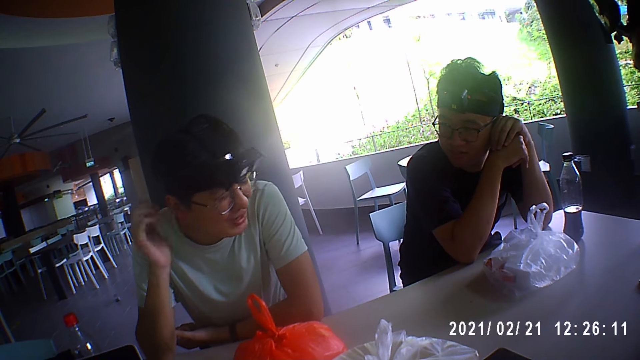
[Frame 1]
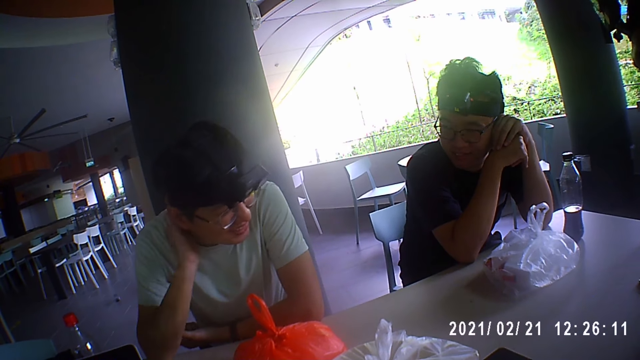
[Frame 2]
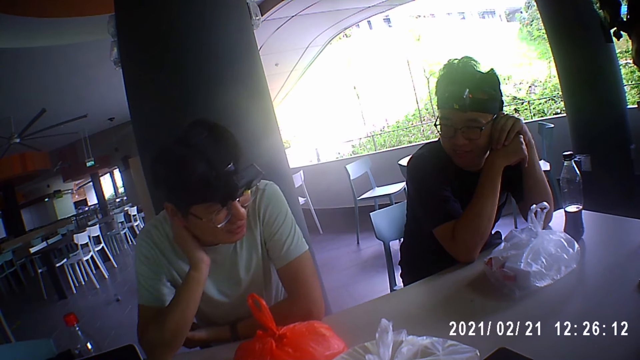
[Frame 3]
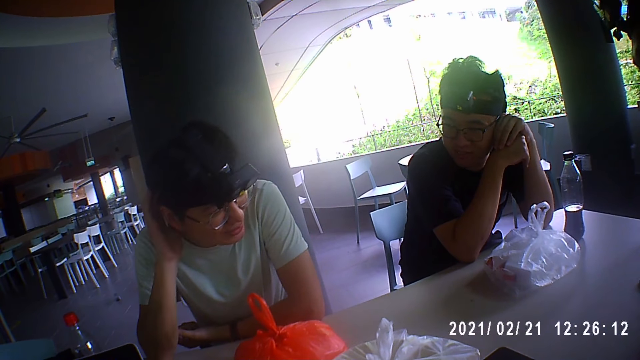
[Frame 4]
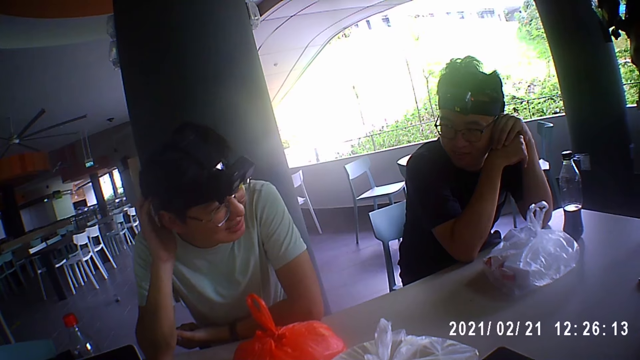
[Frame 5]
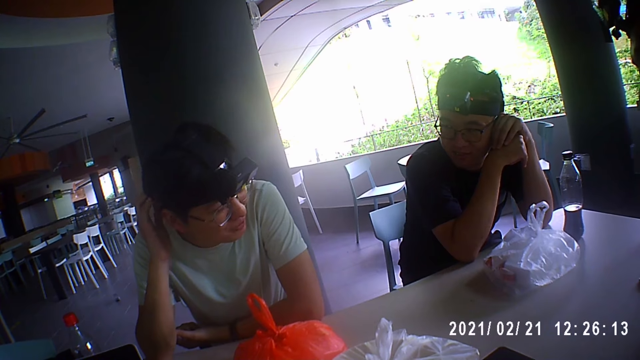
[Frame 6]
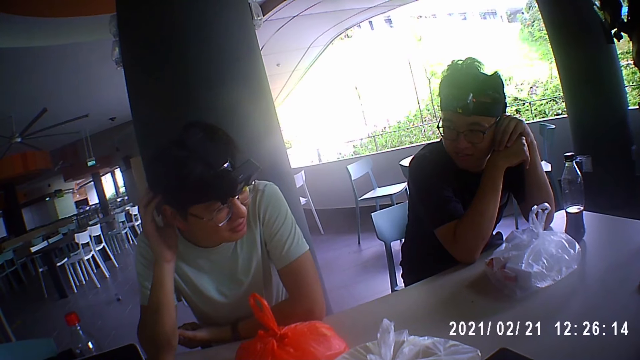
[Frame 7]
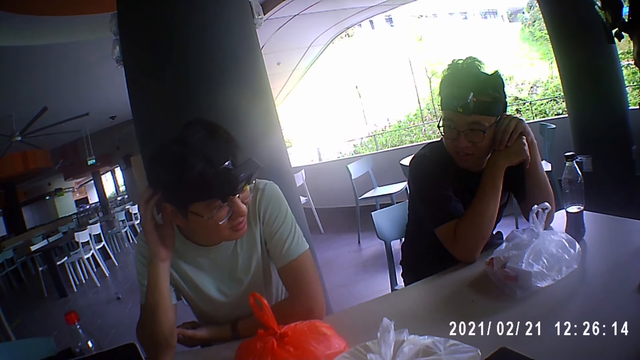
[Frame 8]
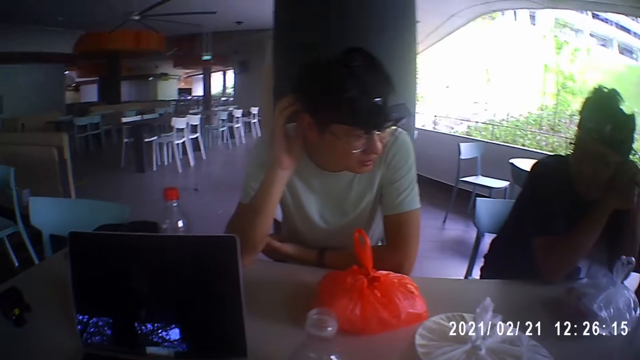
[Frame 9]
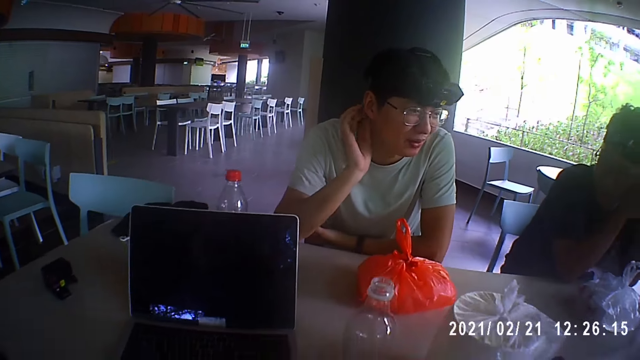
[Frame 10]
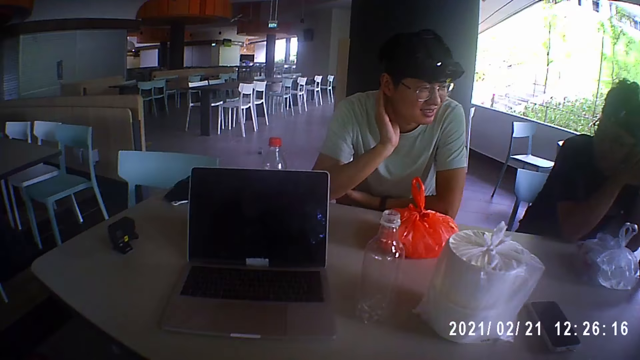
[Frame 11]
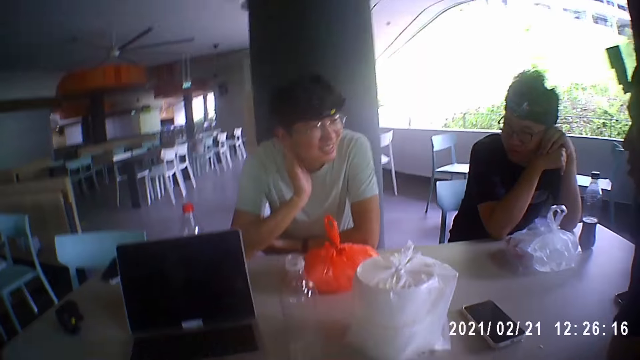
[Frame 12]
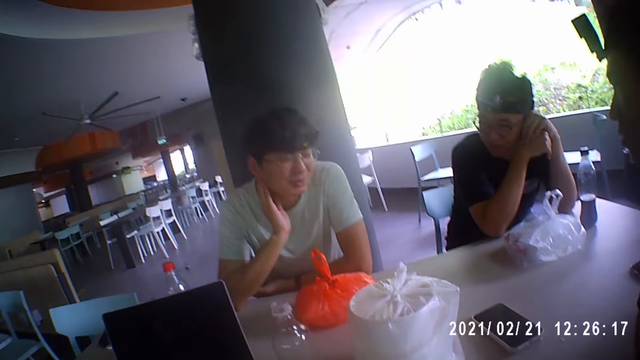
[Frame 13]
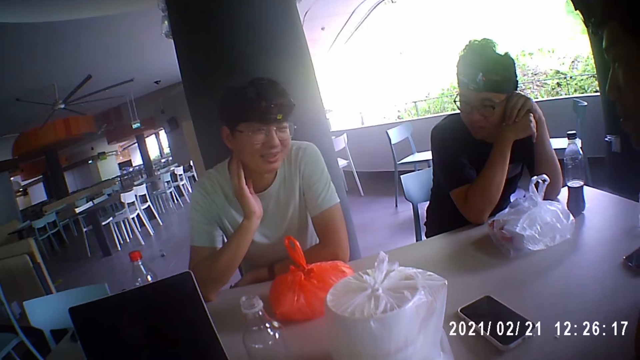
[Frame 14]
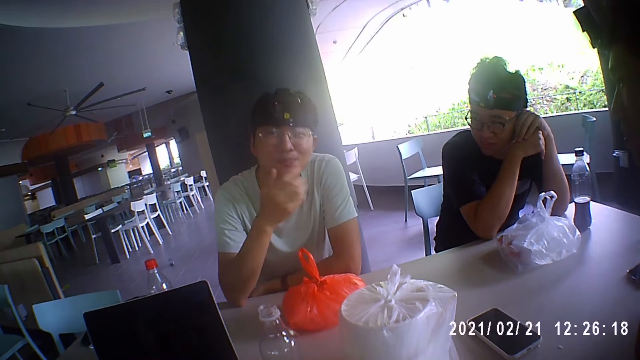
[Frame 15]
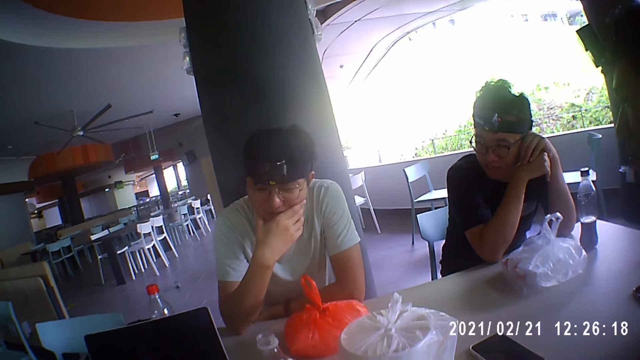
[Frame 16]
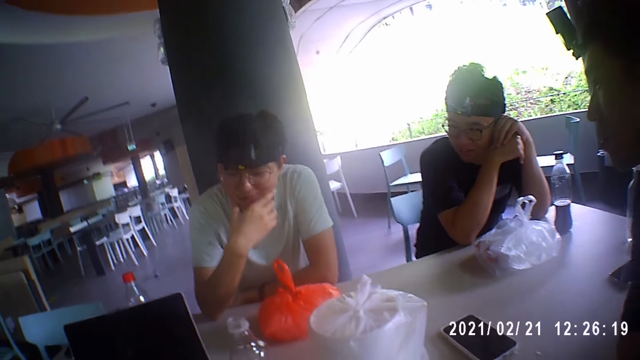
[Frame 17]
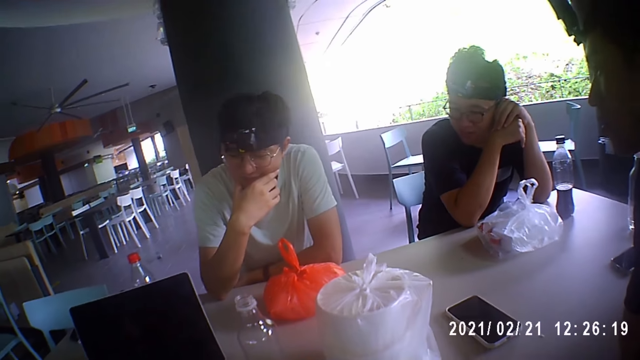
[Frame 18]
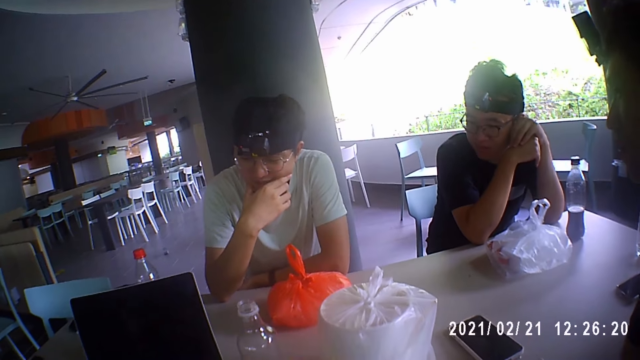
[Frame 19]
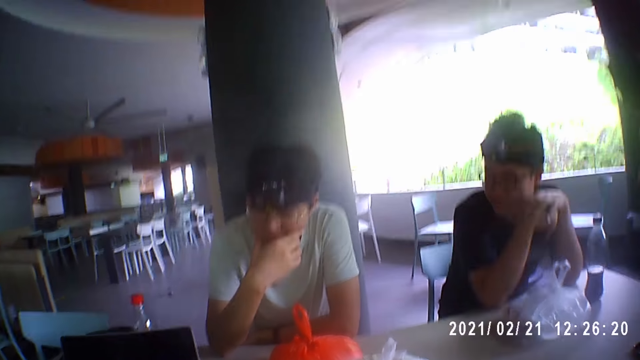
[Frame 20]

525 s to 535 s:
A man touches his head with his right hand. The camera wearer looks around the table. The man touches his face, on his chin, with his right hand.

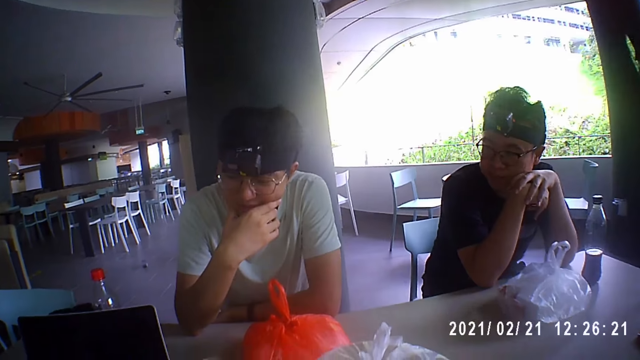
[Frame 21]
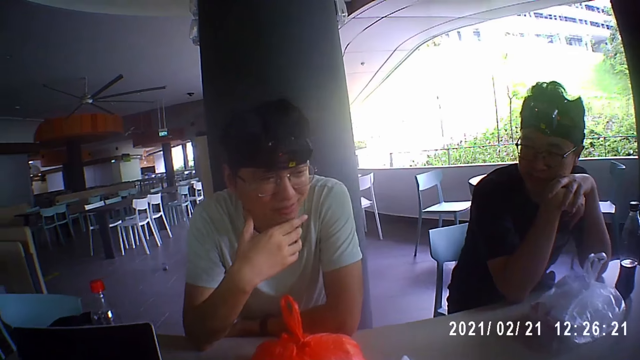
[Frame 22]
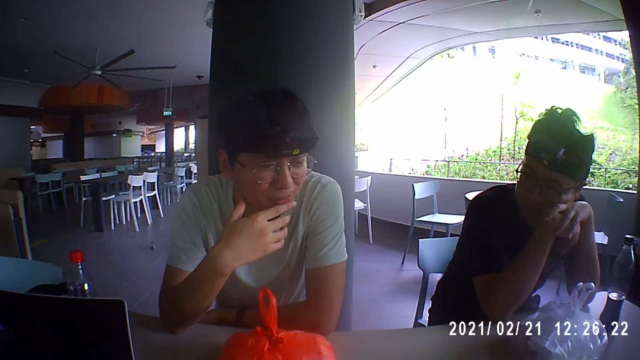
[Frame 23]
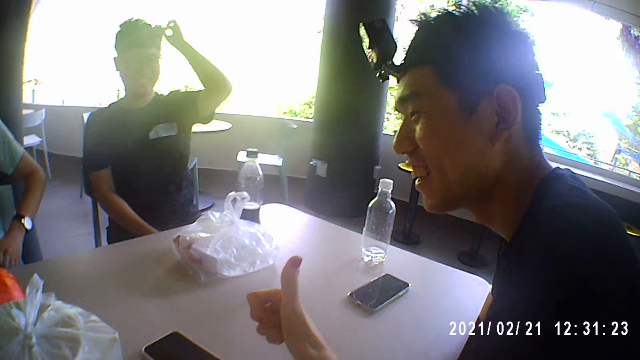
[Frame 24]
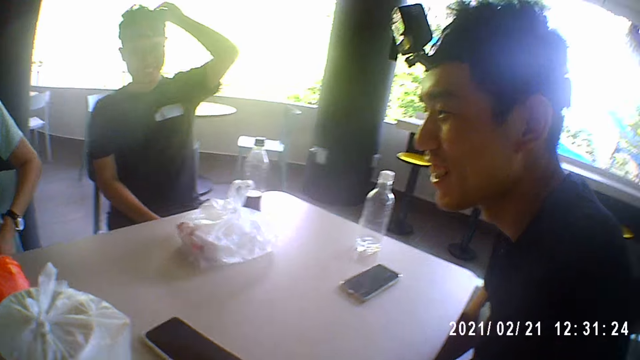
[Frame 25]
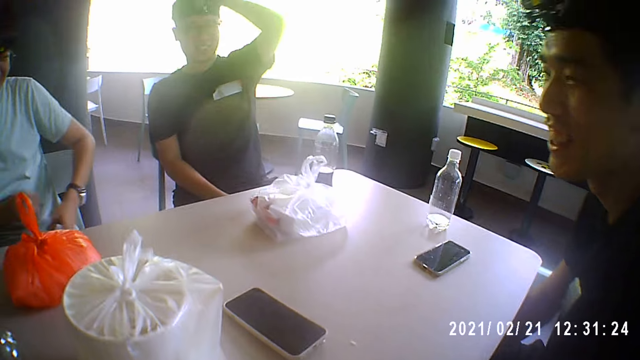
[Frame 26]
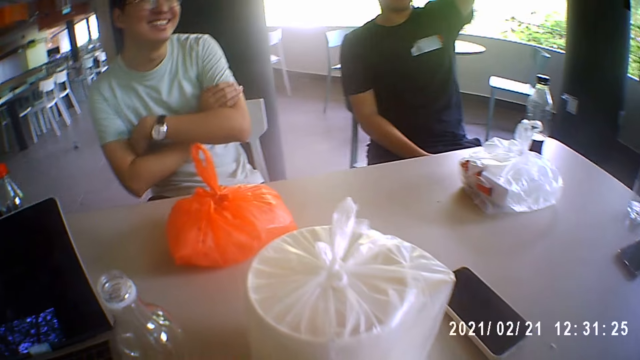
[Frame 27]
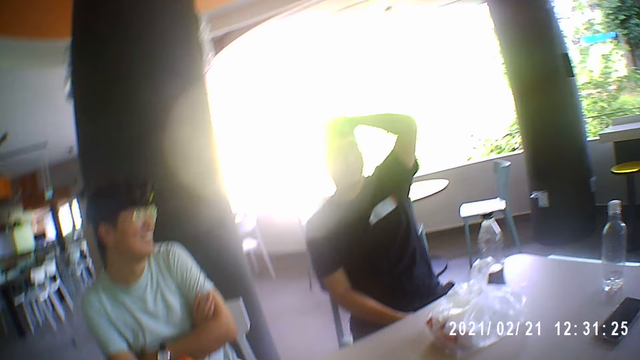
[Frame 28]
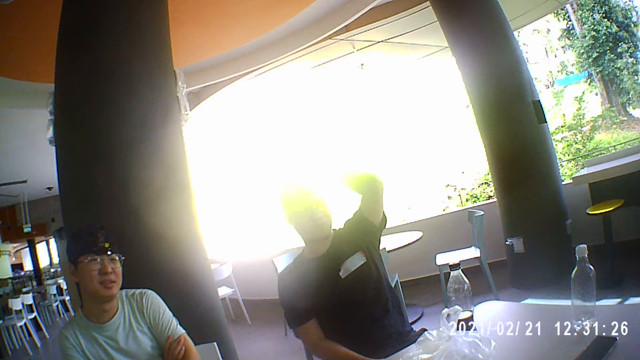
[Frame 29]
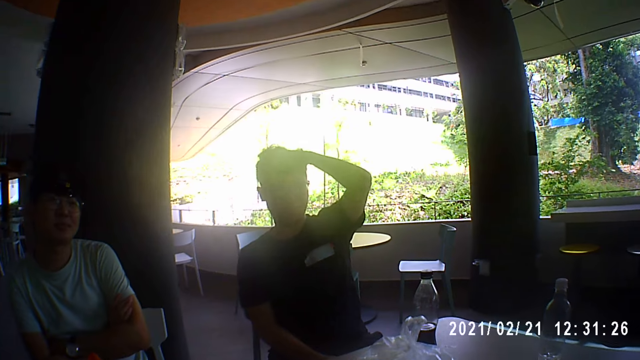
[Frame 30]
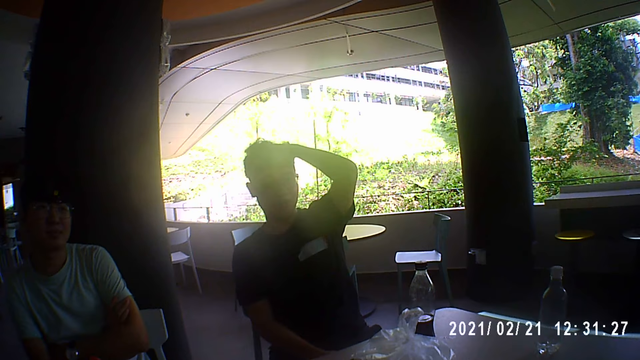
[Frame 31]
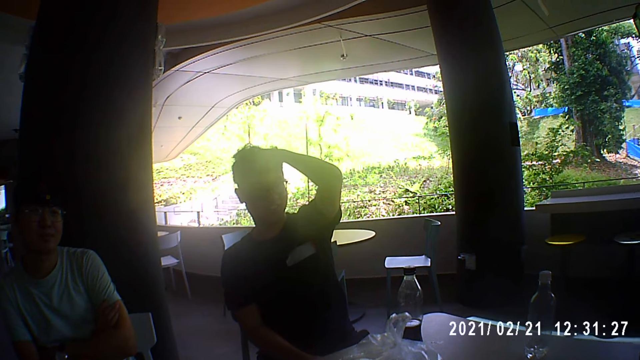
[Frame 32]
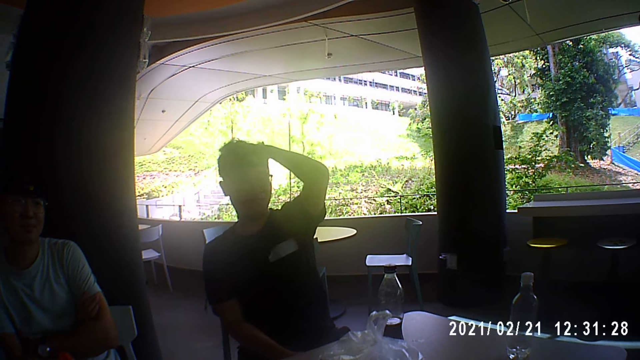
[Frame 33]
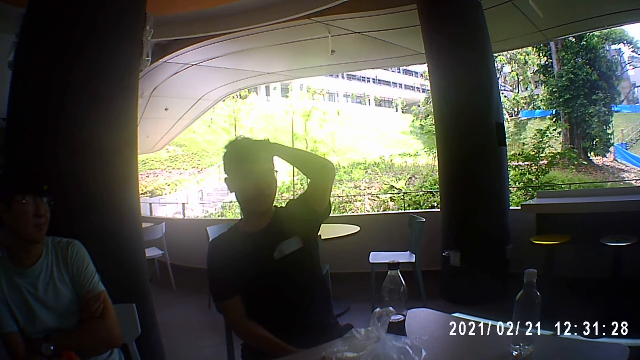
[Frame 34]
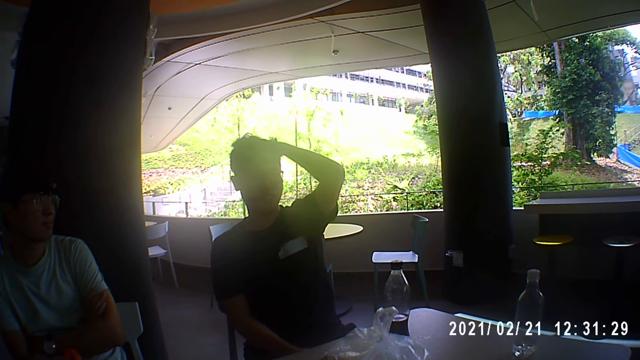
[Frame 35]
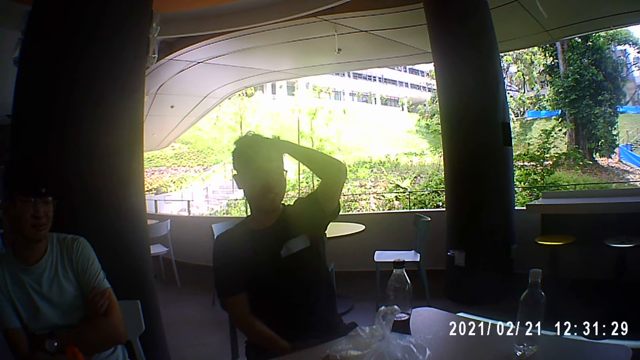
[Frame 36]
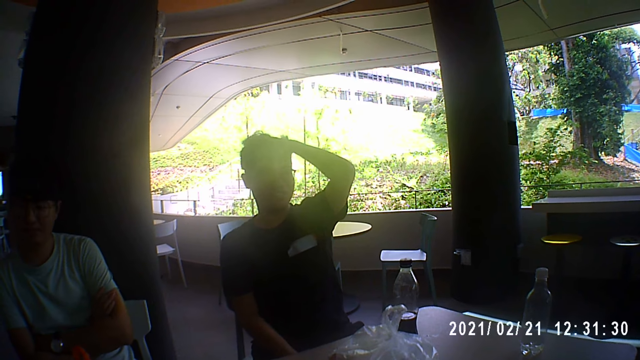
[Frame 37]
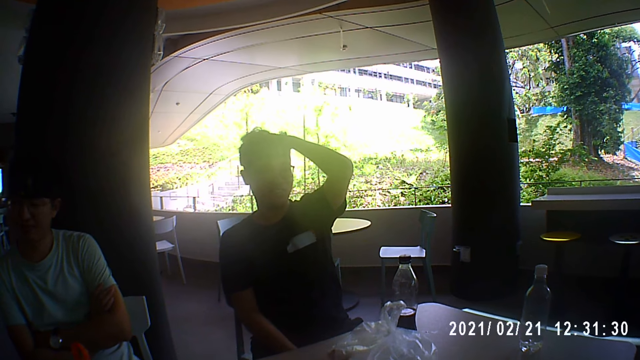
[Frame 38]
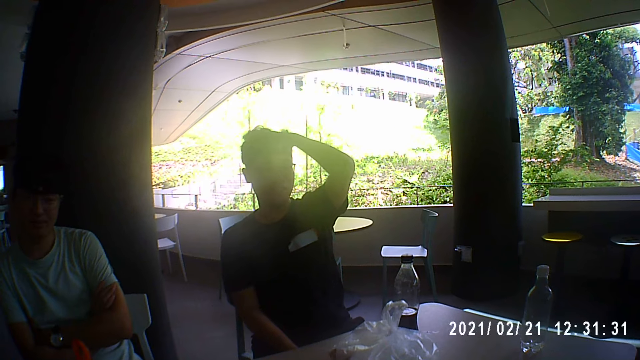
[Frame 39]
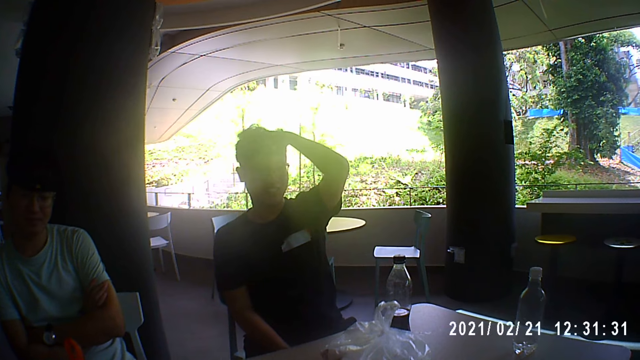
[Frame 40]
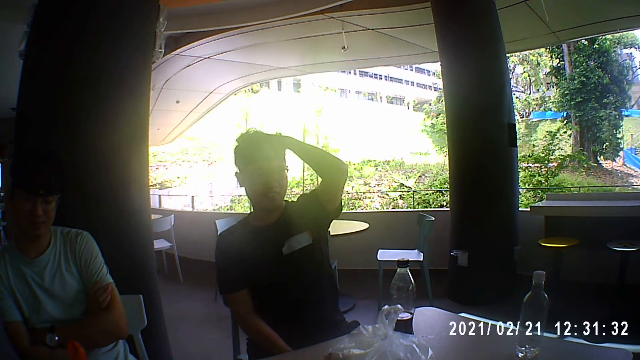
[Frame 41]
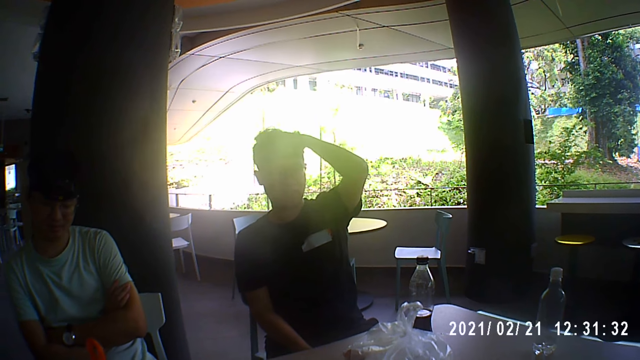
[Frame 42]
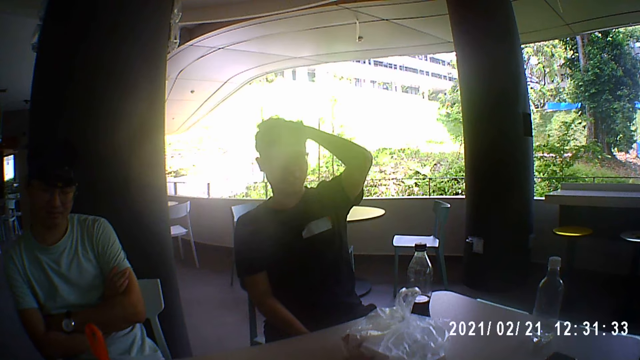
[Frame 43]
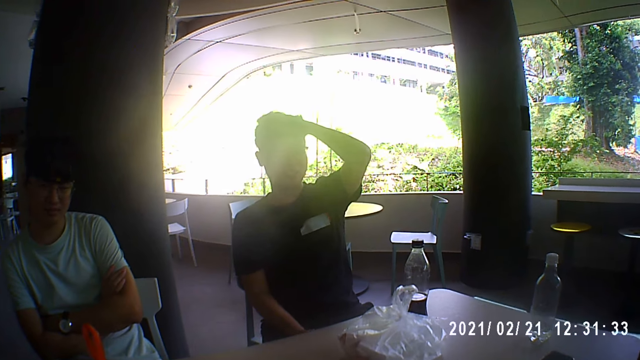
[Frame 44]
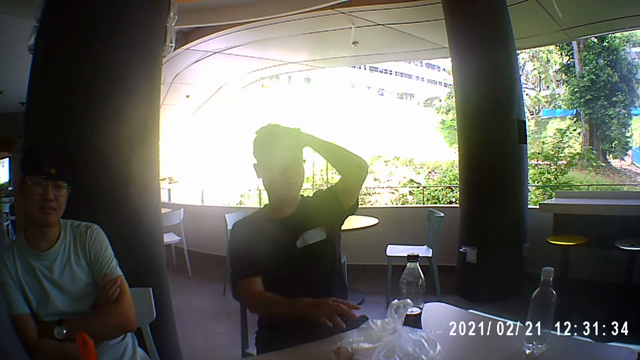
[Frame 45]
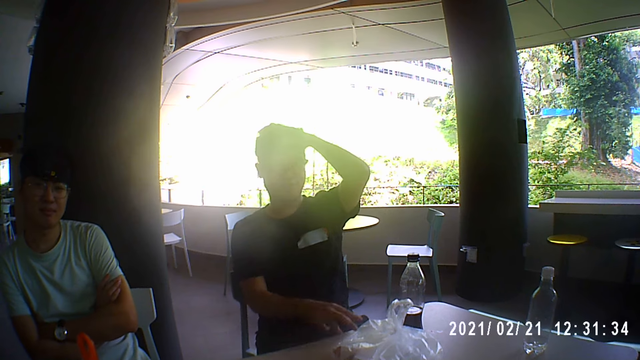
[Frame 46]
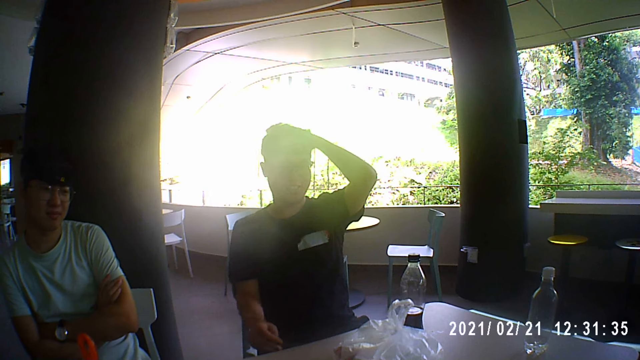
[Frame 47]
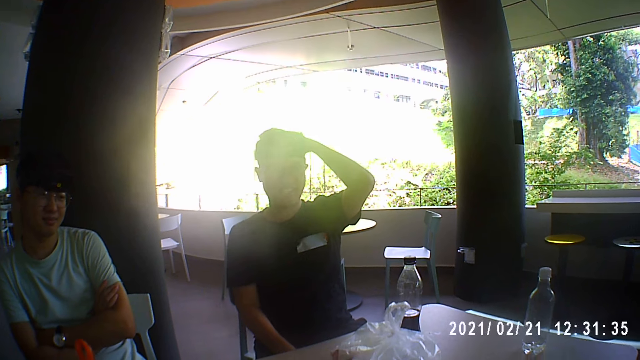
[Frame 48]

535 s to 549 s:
A person interacts with the camera wearer and another person. A man touches his head with his left hand. The camera wearer gesticulates with her right hand. Another man folds his hands on his chest. The first man interacts with the camera wearer. The first man gesticulates with his right hand.
